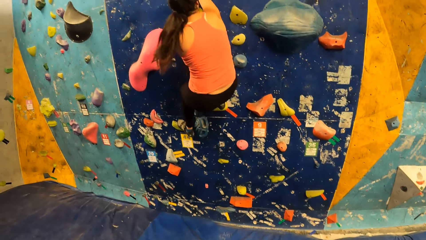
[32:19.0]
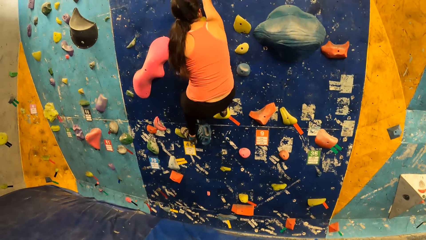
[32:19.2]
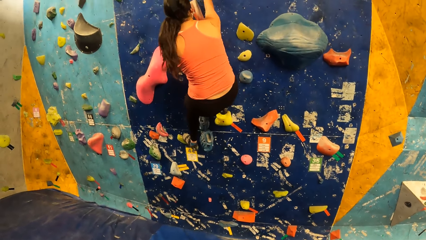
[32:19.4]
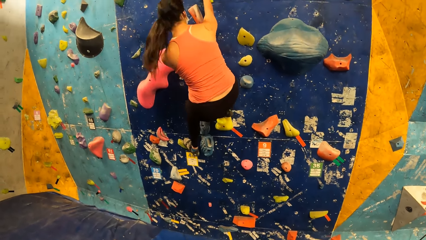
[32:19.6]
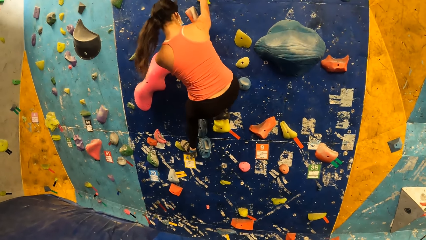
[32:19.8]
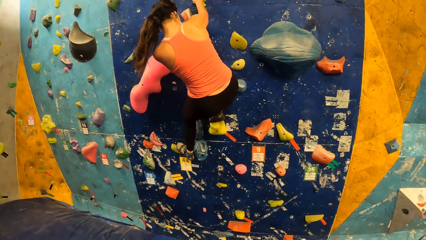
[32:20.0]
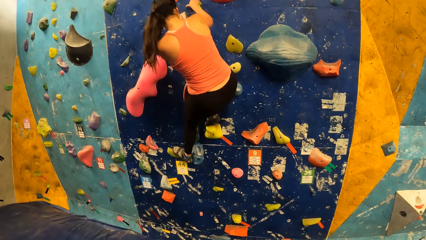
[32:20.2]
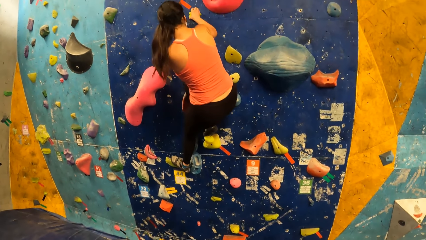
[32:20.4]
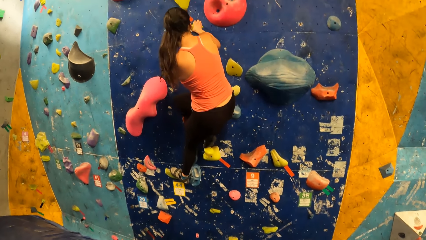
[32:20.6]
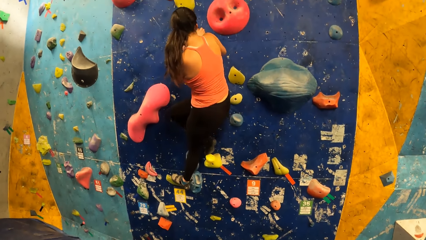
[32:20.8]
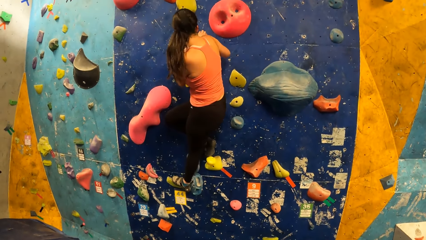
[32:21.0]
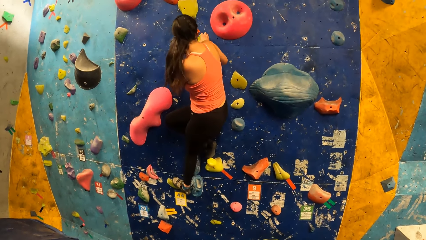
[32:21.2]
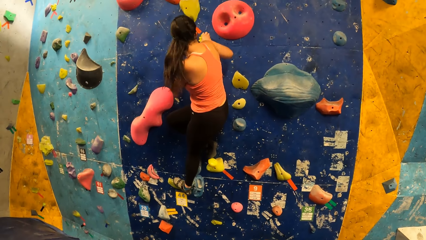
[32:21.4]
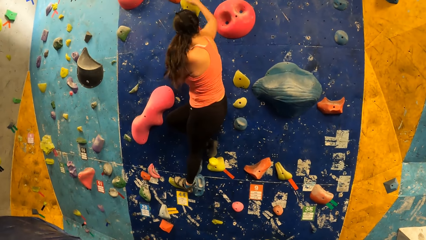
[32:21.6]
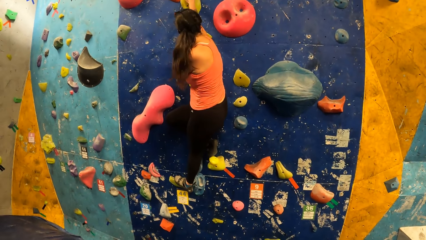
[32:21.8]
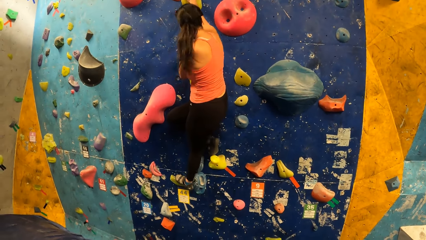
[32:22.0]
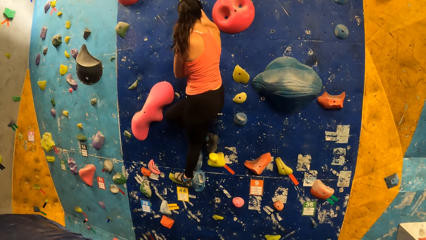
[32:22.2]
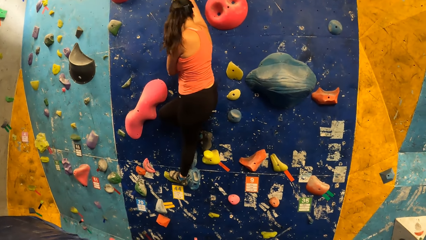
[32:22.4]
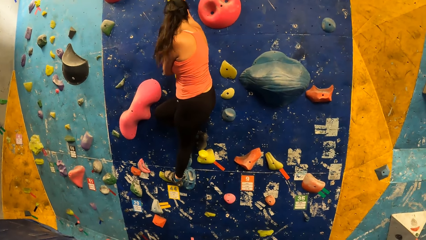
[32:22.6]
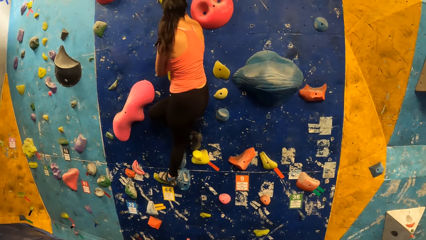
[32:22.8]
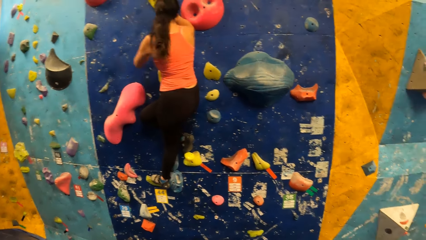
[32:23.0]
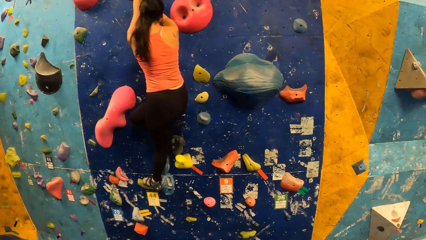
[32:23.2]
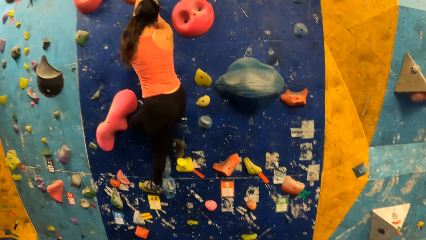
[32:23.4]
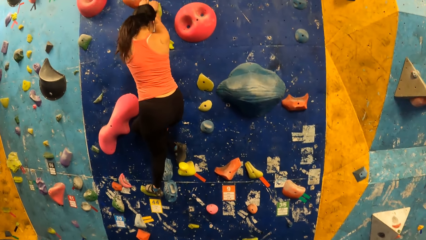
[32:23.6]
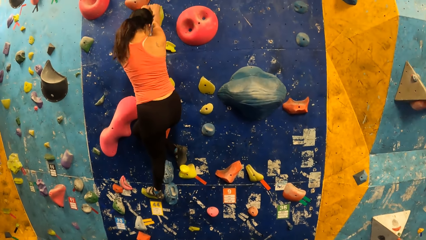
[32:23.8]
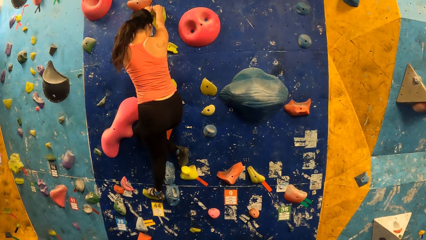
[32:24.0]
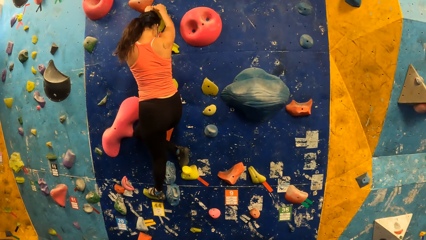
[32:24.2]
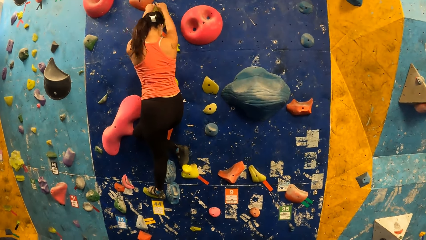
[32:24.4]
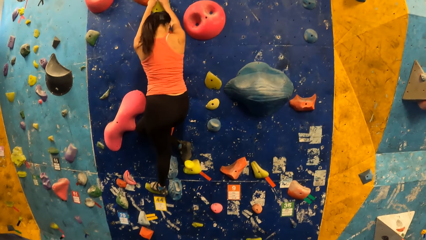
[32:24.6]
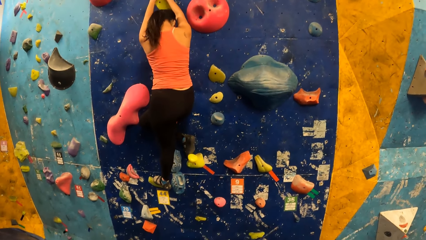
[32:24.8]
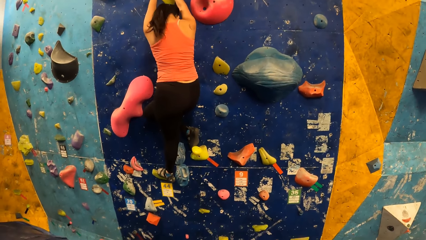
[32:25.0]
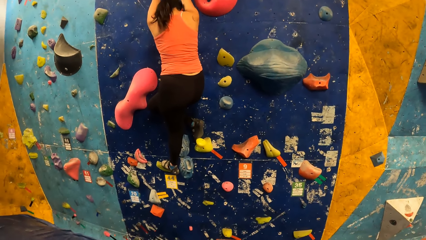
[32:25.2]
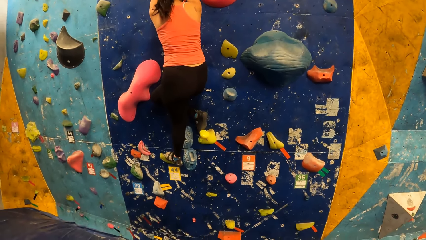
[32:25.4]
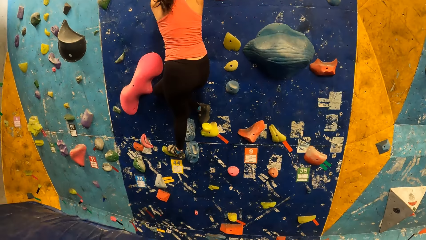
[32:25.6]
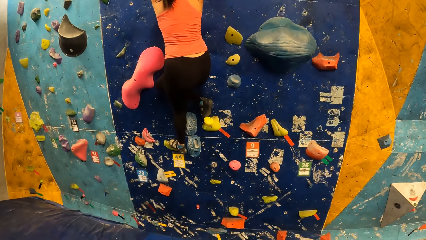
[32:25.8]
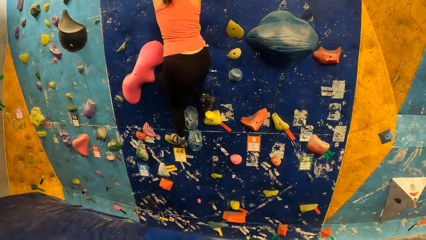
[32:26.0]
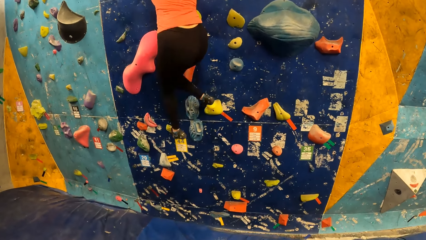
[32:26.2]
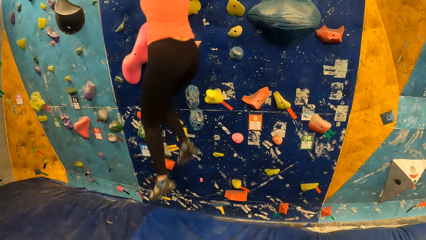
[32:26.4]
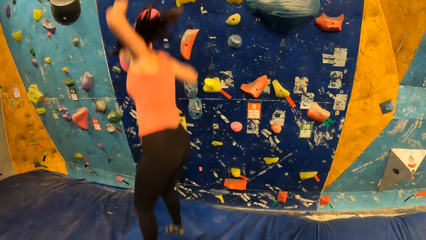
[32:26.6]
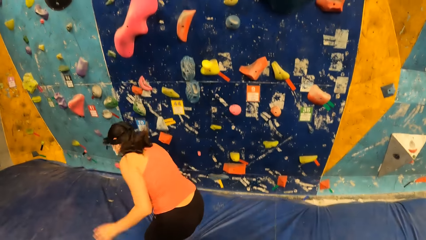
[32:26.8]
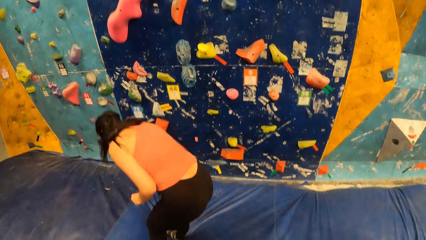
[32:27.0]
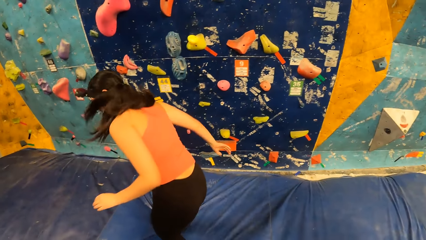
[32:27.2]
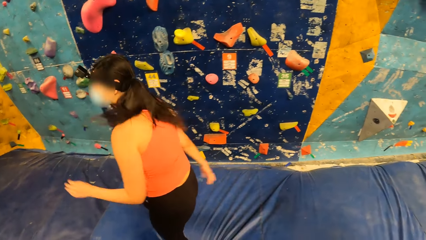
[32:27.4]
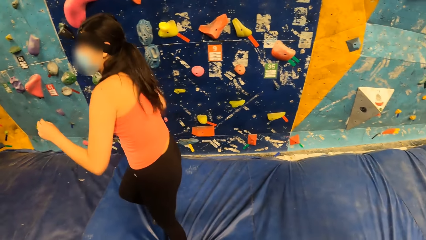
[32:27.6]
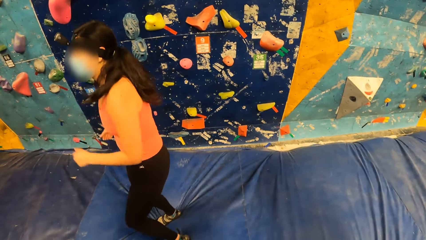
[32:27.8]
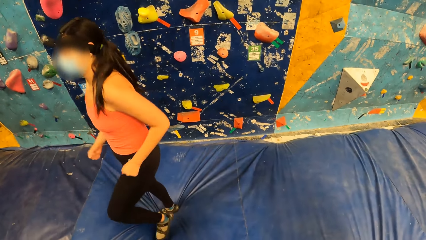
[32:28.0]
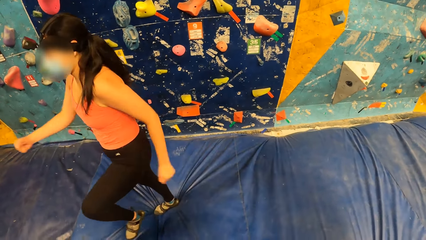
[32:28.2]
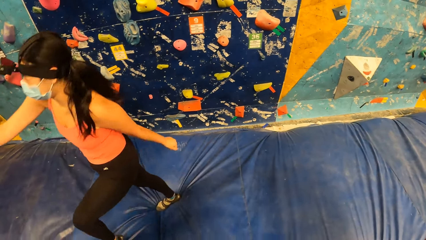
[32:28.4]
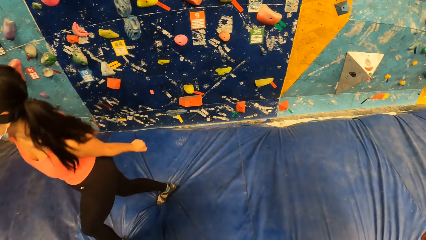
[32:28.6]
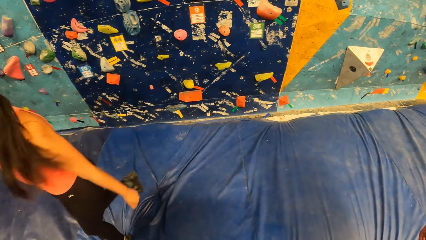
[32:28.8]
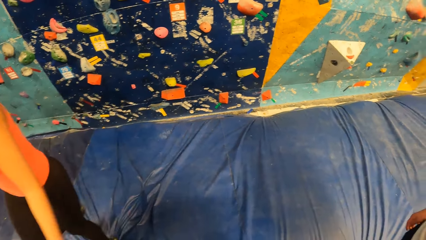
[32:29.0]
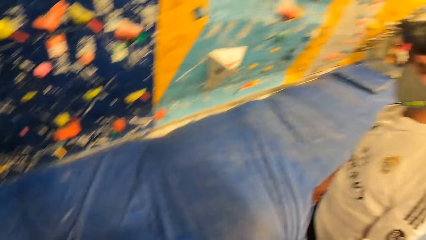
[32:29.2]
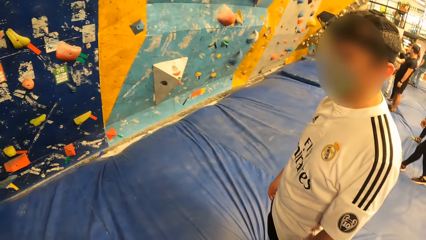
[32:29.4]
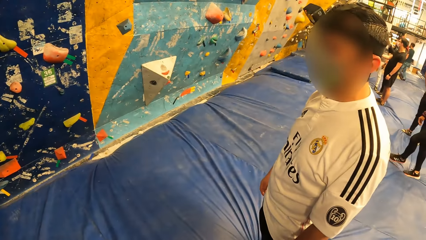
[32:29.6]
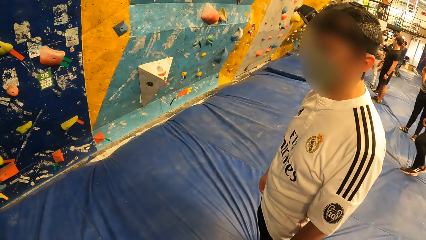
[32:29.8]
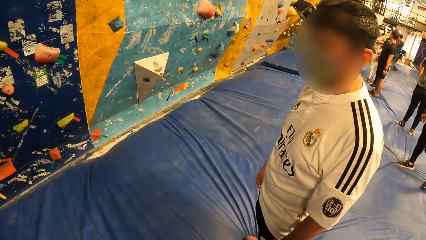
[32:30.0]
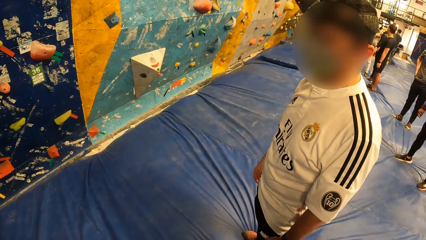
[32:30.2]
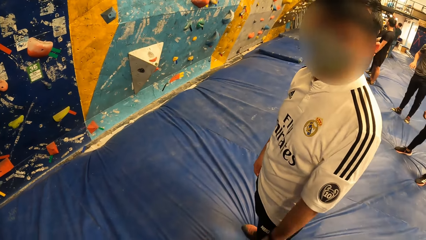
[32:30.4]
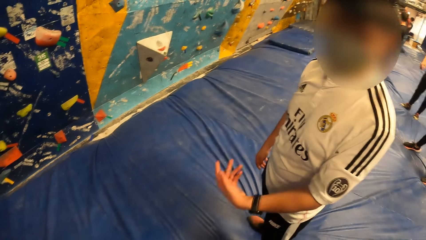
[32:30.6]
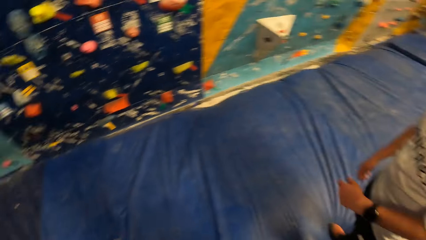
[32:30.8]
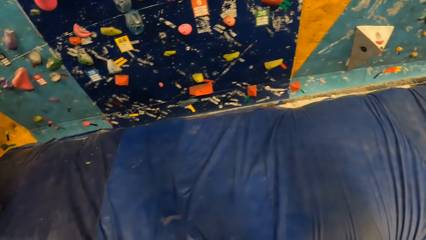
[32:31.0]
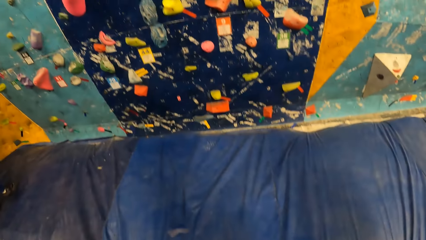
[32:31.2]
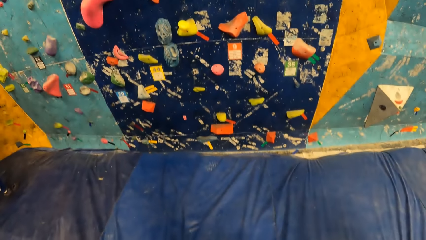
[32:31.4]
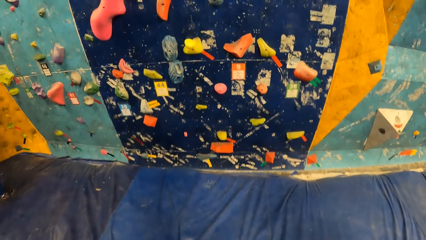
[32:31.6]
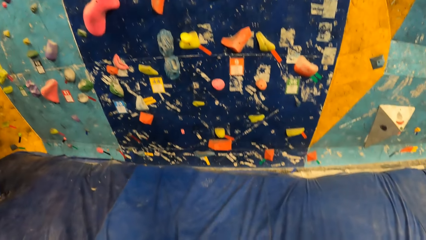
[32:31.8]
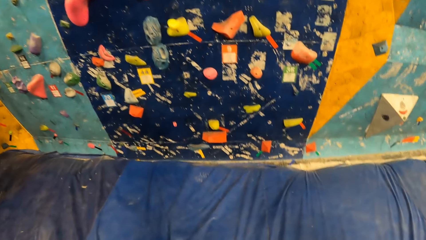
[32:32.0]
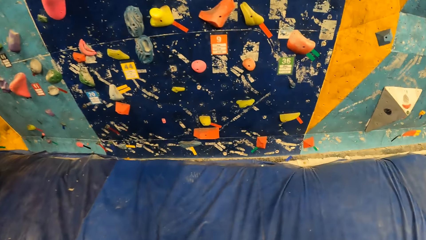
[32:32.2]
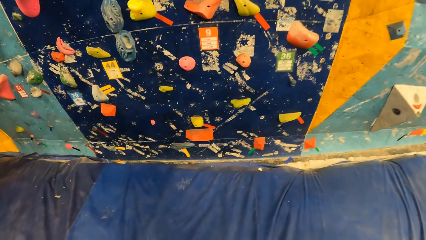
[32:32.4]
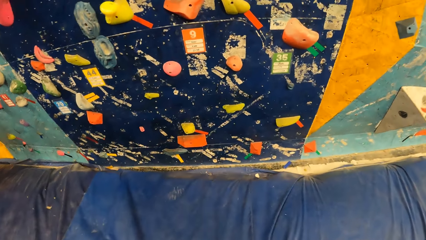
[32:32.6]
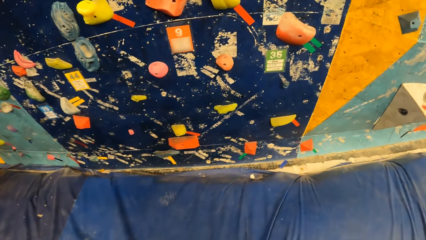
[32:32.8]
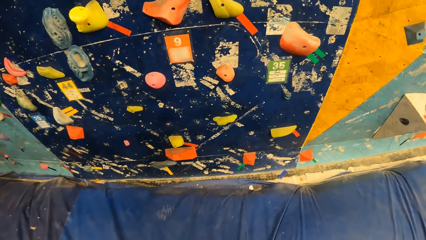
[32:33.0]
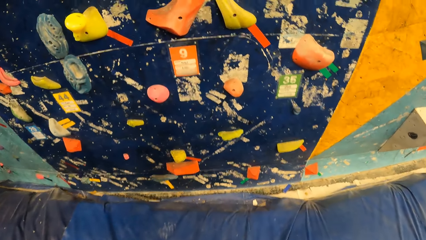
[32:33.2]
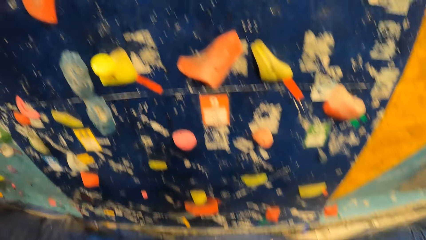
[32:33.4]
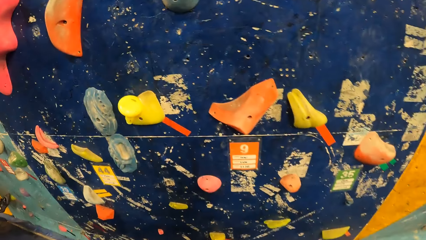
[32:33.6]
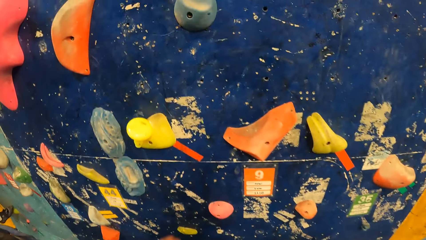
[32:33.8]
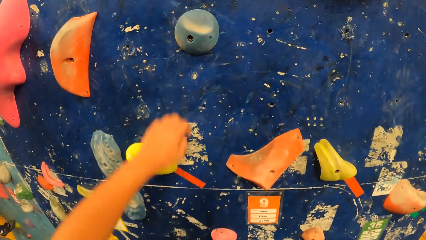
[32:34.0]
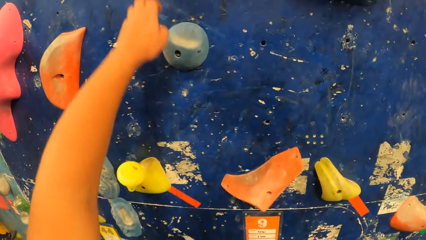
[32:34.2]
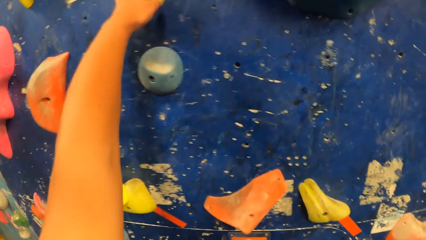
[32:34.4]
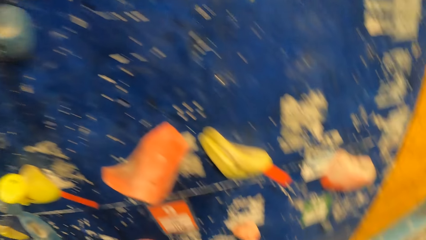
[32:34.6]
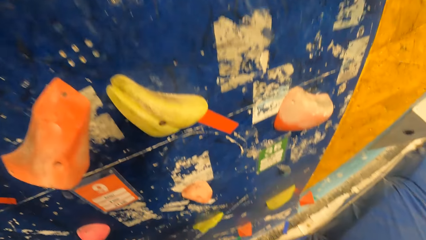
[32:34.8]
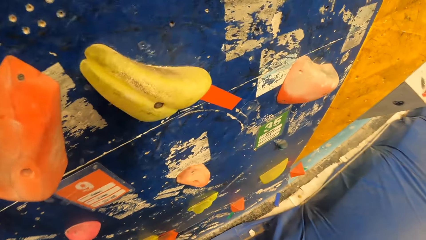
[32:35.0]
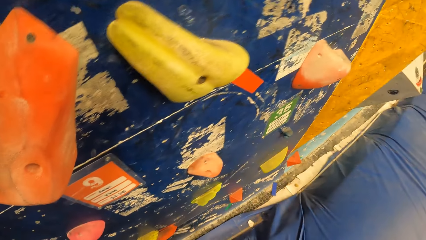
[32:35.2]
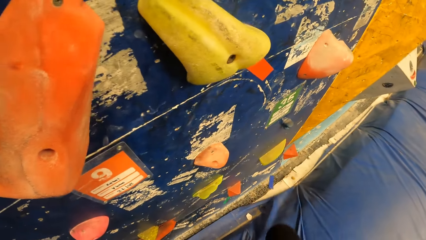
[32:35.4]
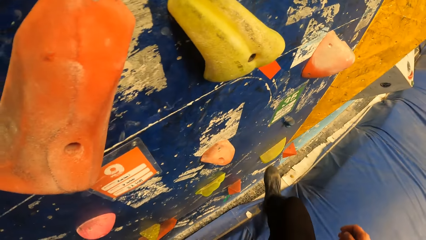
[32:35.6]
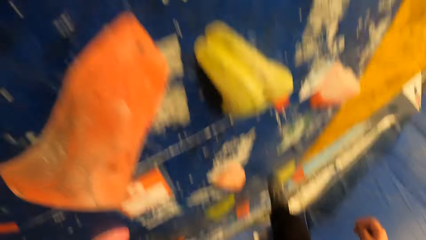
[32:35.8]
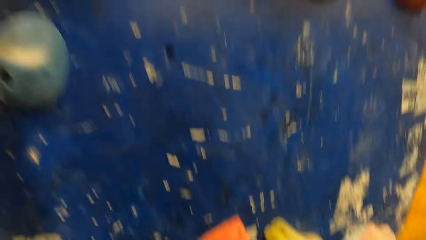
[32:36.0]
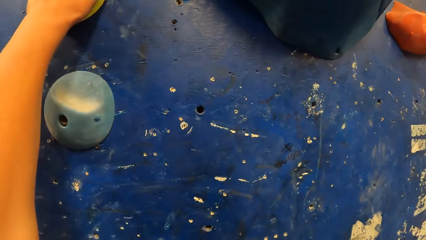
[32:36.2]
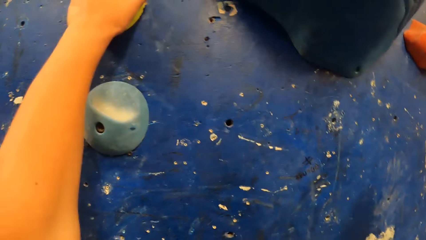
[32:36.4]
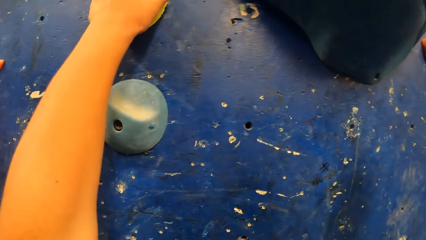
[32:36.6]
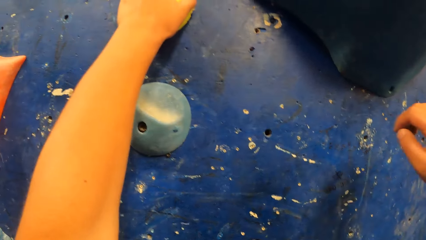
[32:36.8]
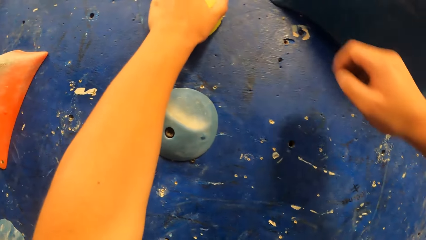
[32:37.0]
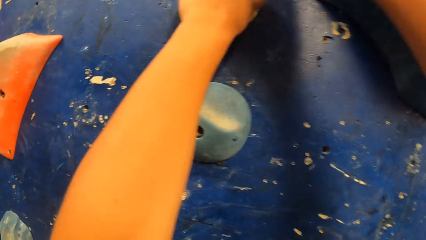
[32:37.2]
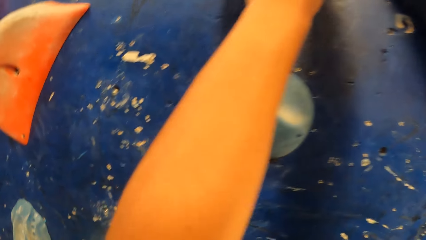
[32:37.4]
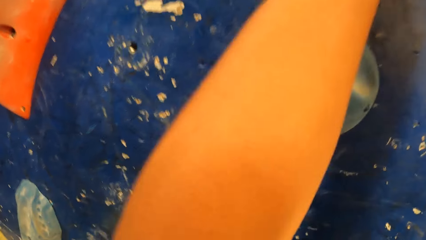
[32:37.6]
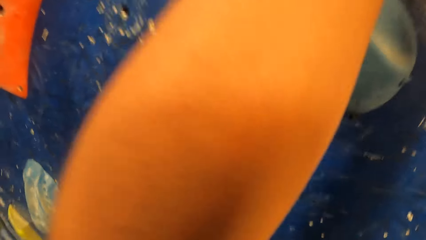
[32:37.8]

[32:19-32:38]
A woman jumps down from the wall. The woman walks away from the wall. The camera wearer converses with a man. A man gestures with his left hand. The camera wearer walks towards the wall. They climb on the wall.
